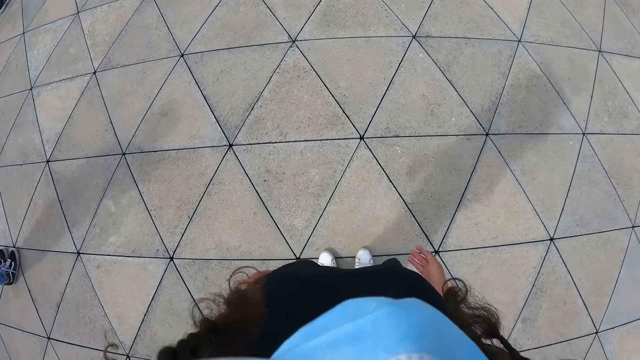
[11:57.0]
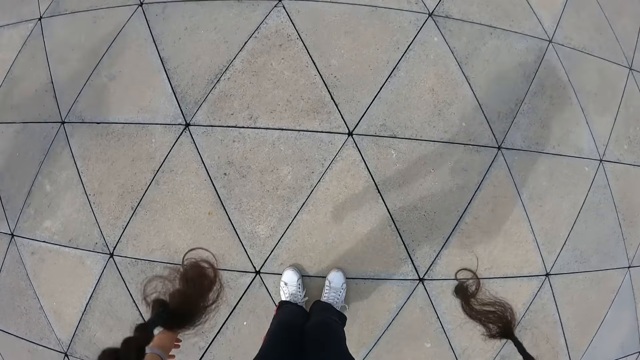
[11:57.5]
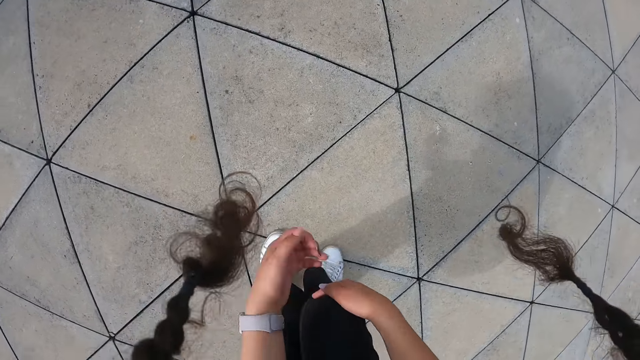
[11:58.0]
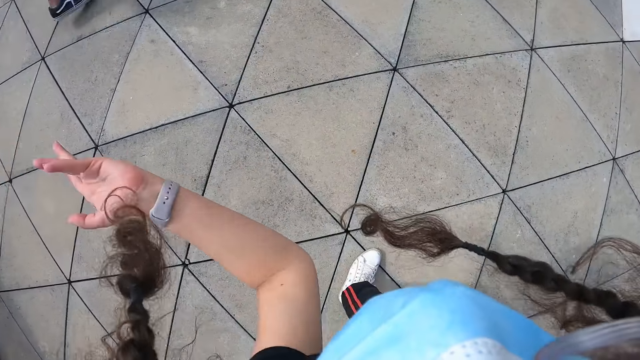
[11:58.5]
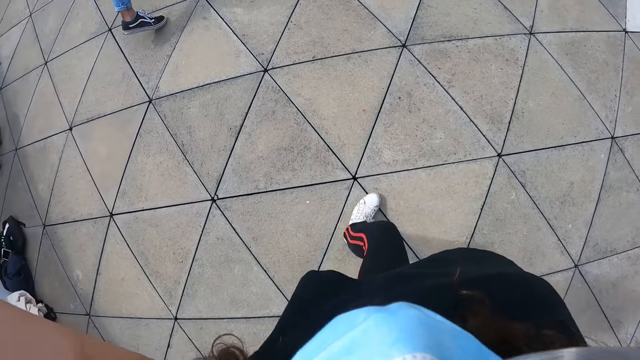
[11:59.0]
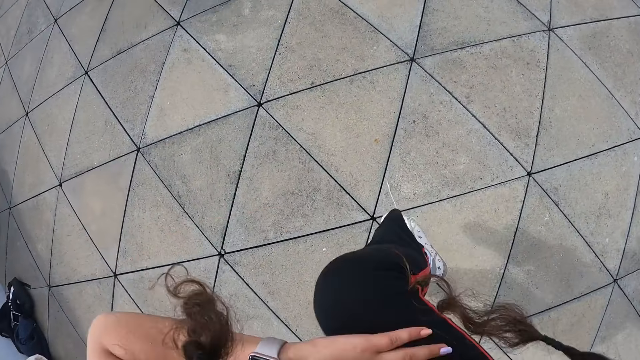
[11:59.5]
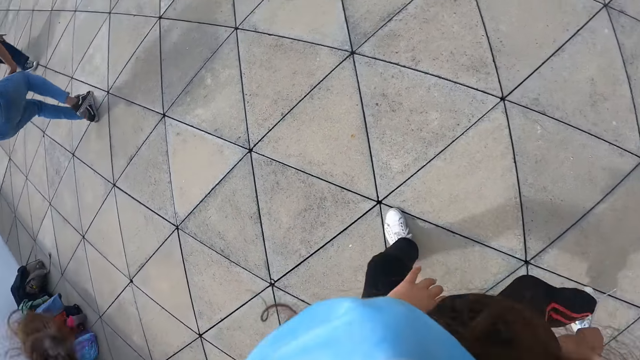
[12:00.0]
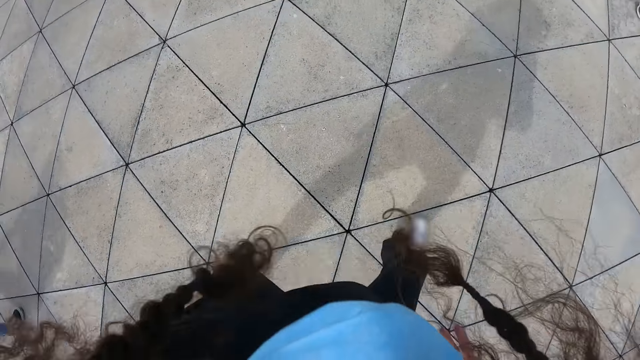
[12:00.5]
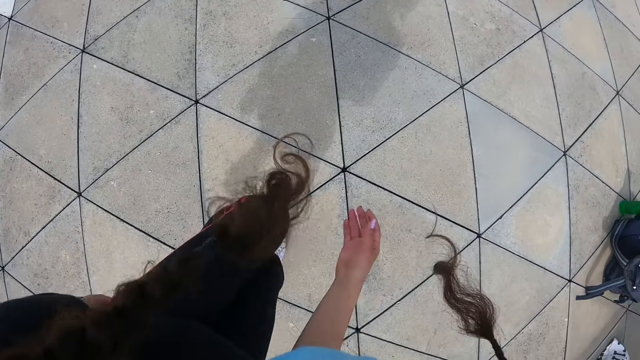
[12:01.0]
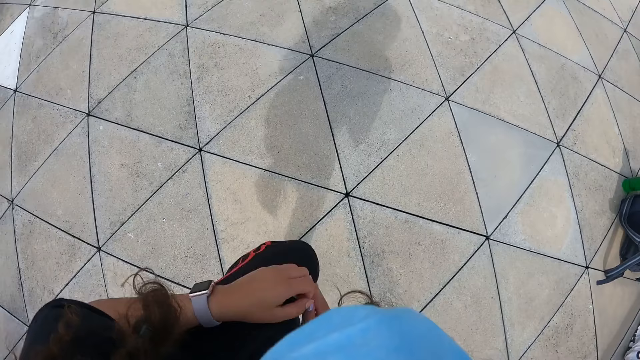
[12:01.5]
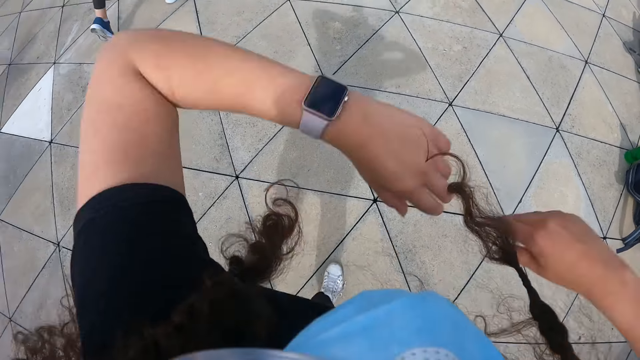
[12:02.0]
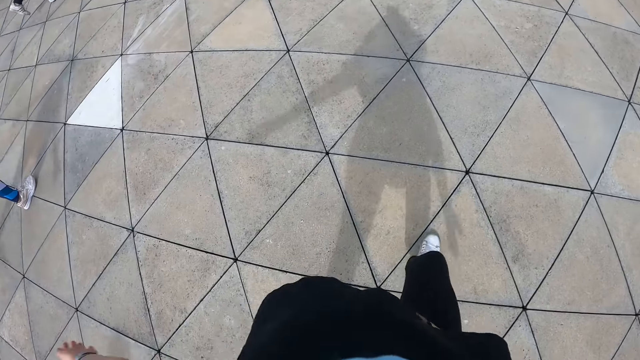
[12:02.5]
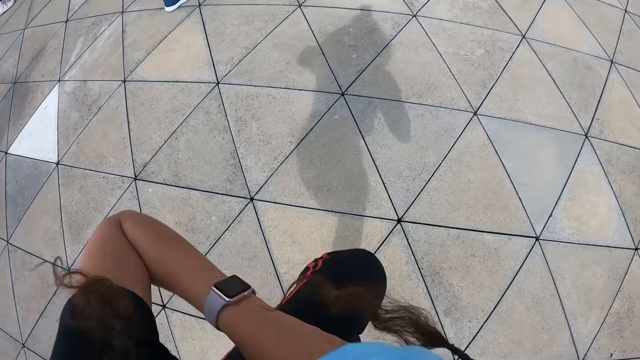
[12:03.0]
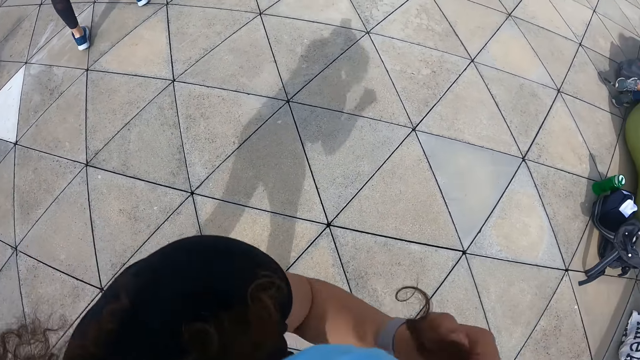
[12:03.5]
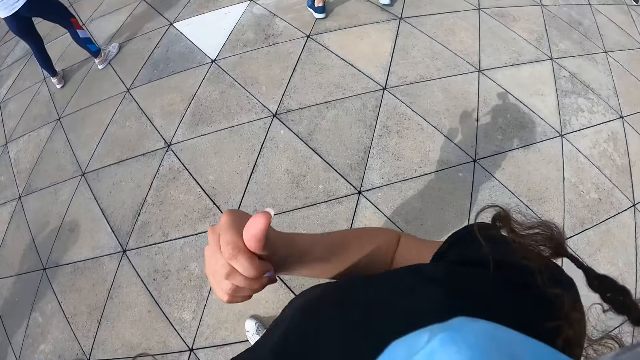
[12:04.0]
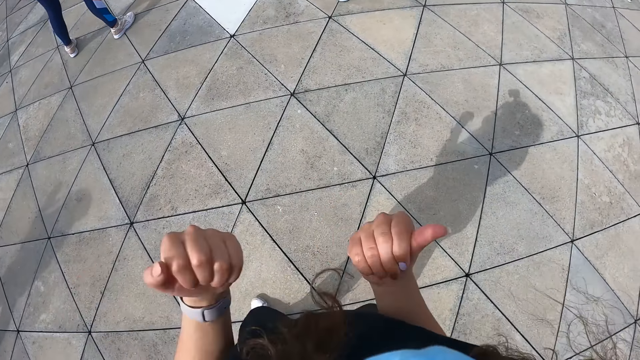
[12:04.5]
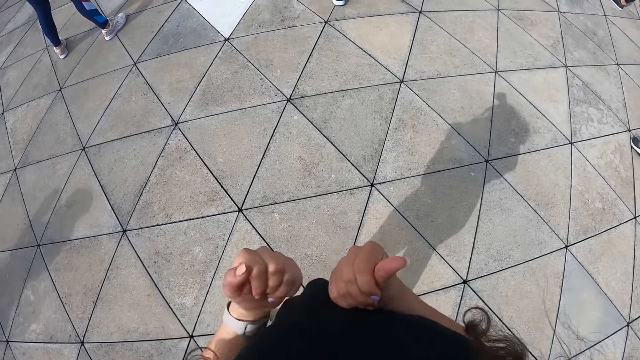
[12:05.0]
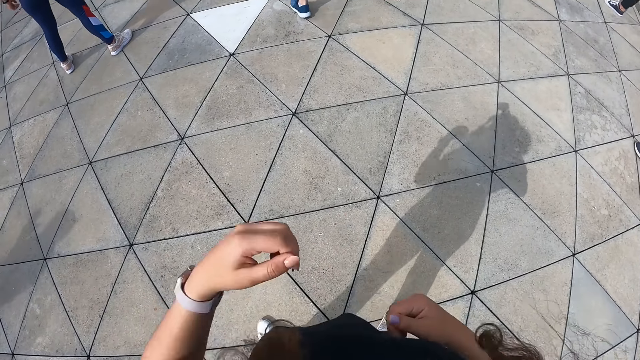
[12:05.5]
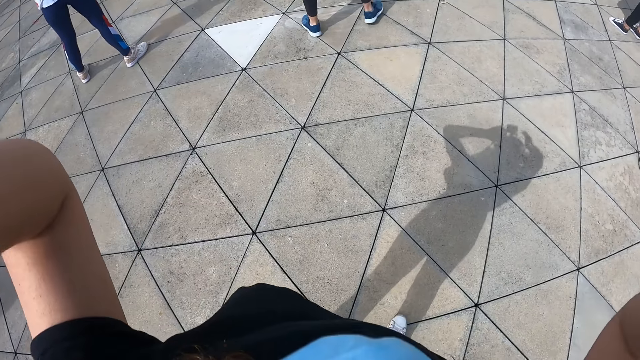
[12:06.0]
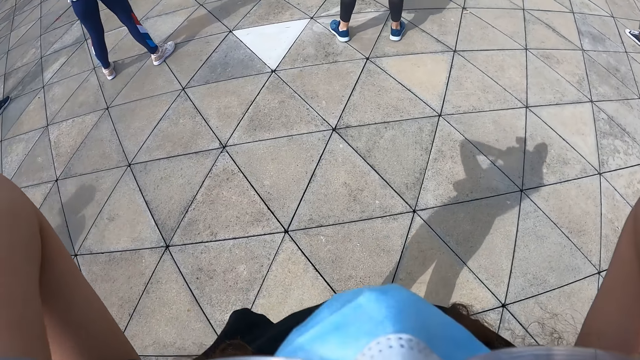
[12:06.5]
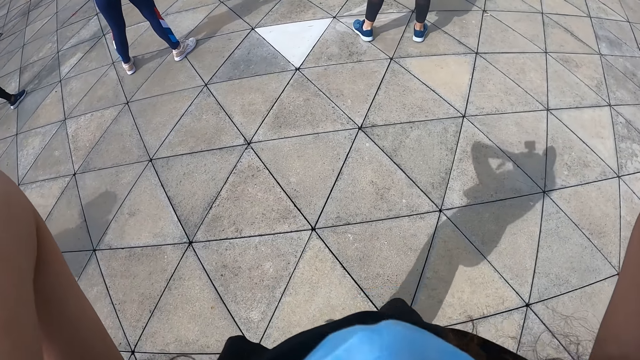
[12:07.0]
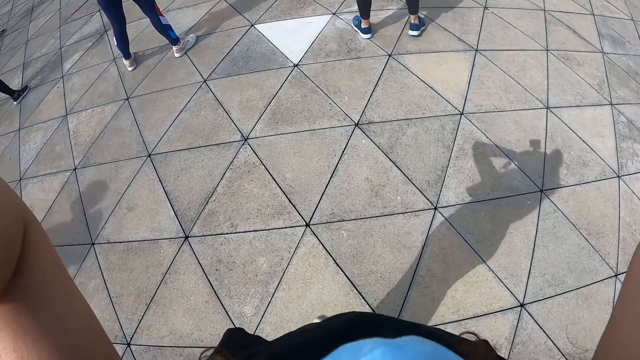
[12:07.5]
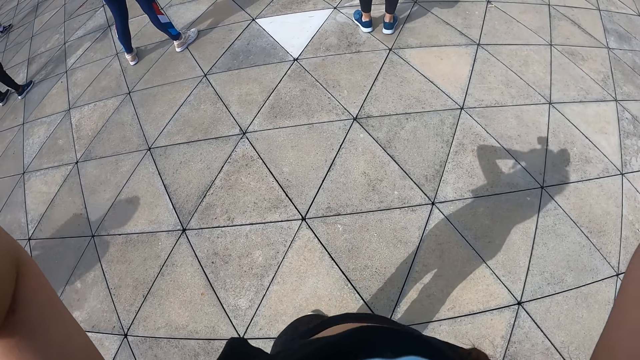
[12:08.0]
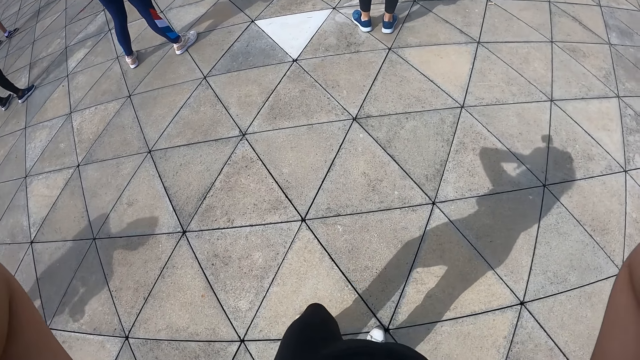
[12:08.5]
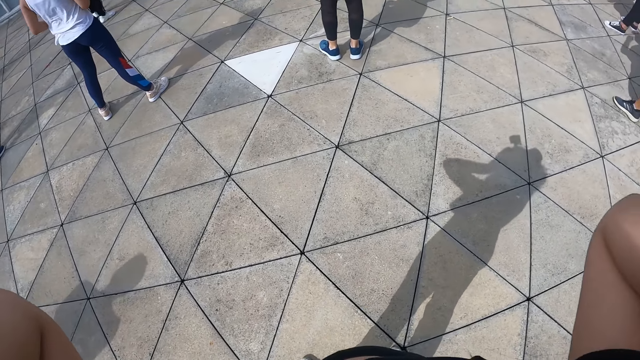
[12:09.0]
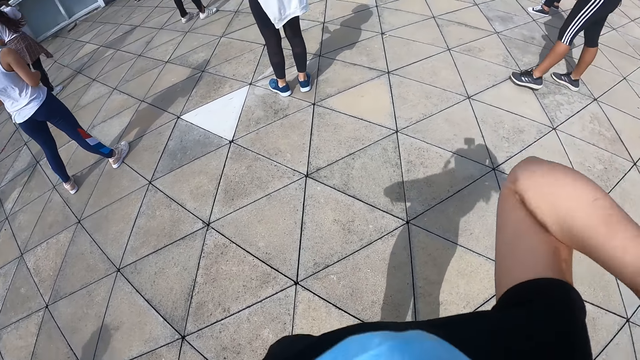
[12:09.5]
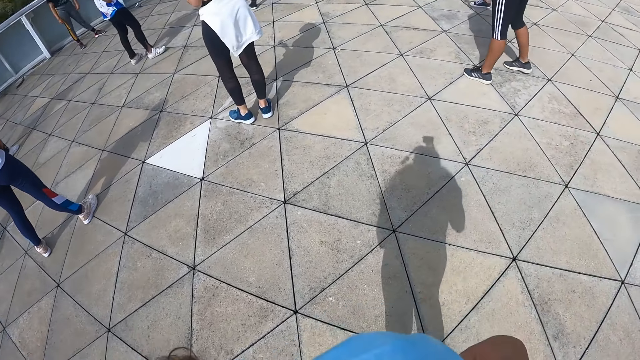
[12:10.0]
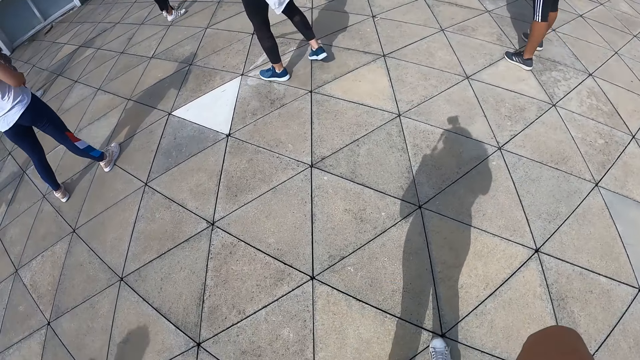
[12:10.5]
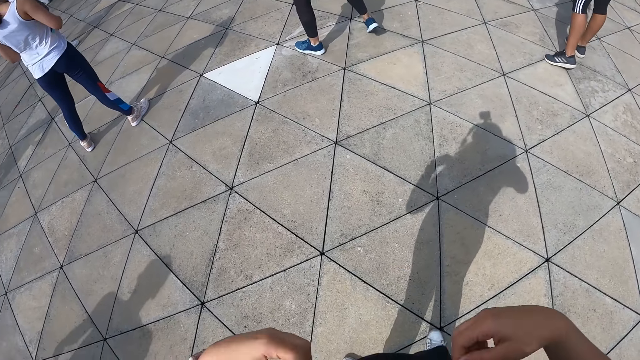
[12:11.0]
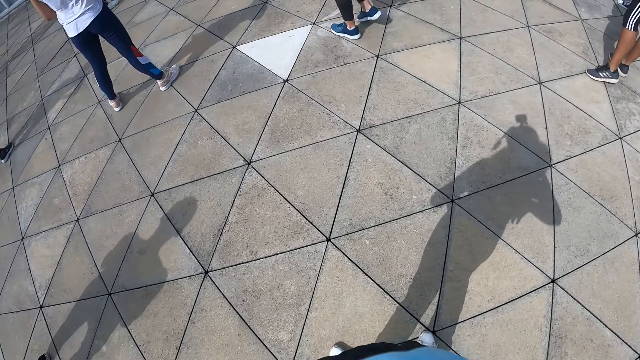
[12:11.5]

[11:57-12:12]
The camera wearer dances with the group of people. She raises both hands to her face. She looks around.

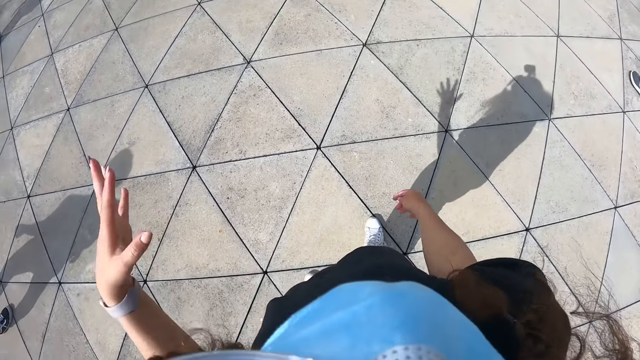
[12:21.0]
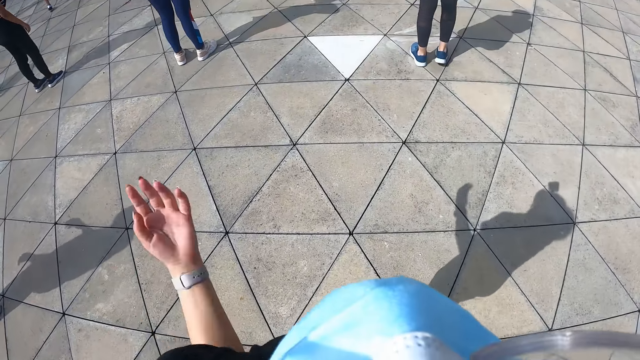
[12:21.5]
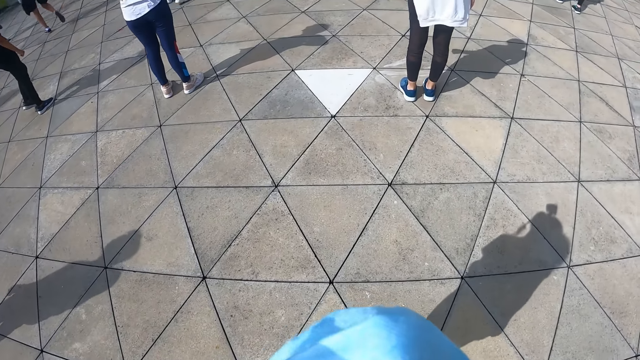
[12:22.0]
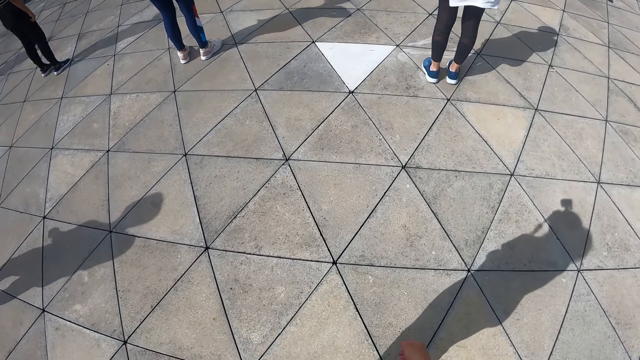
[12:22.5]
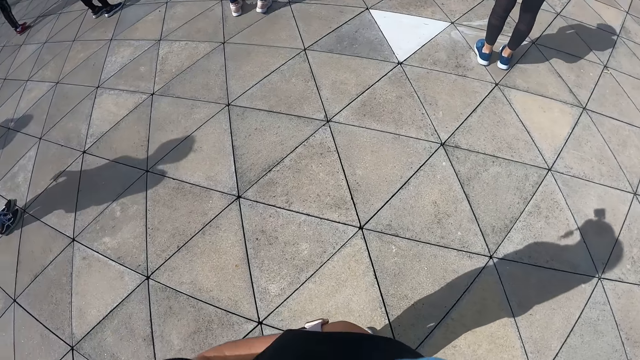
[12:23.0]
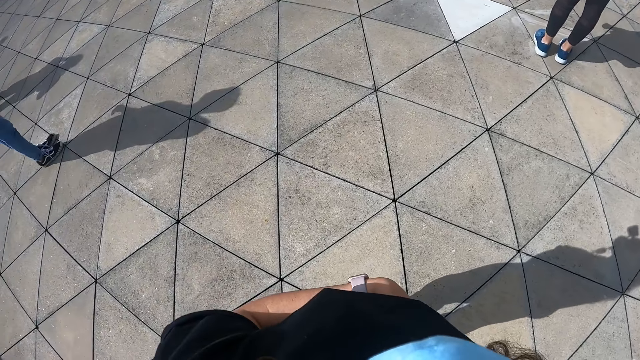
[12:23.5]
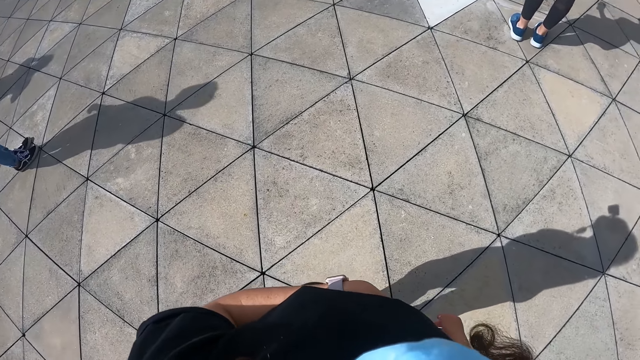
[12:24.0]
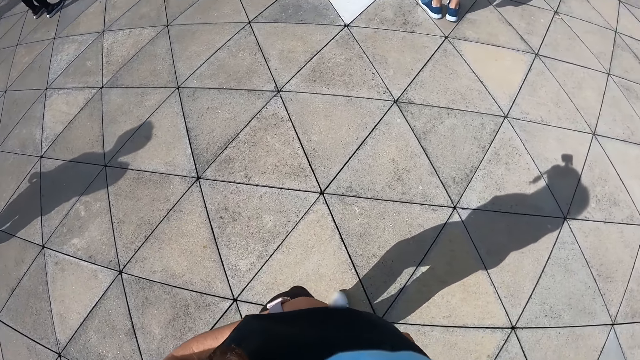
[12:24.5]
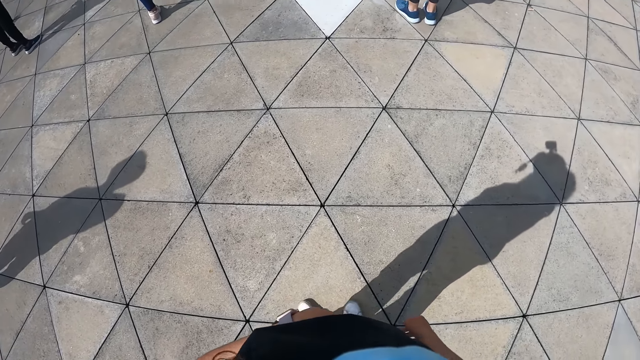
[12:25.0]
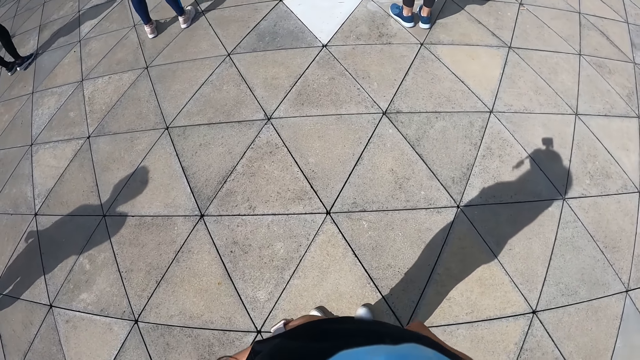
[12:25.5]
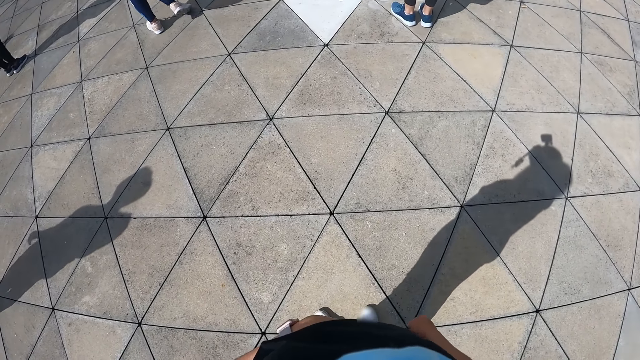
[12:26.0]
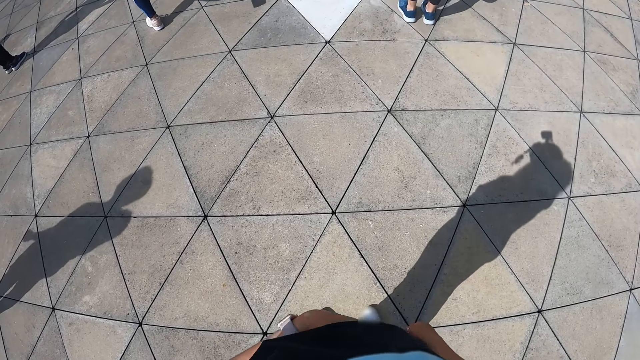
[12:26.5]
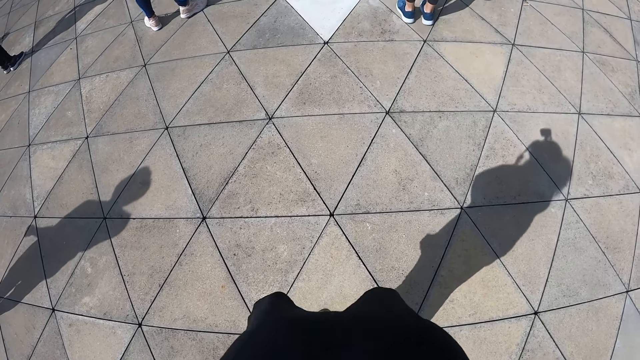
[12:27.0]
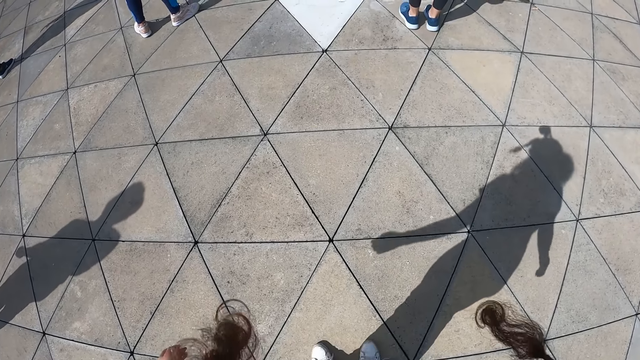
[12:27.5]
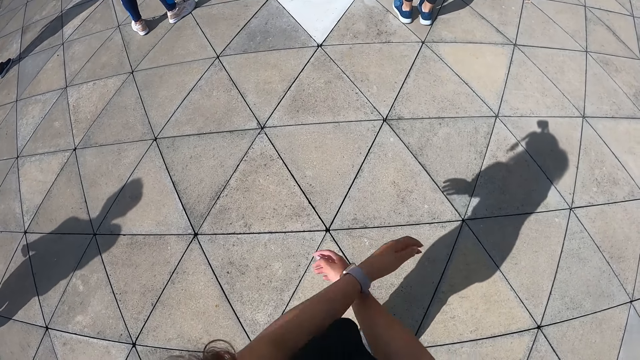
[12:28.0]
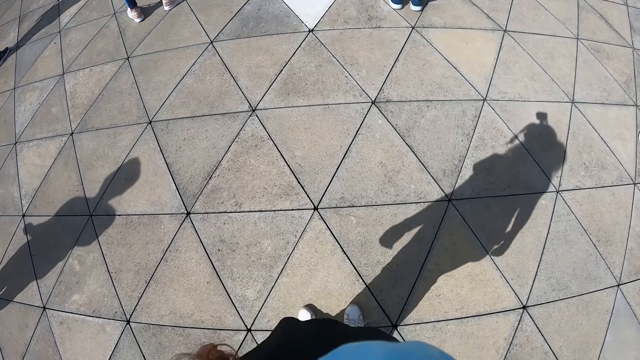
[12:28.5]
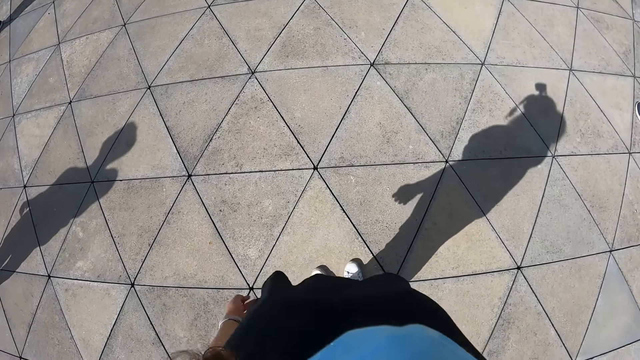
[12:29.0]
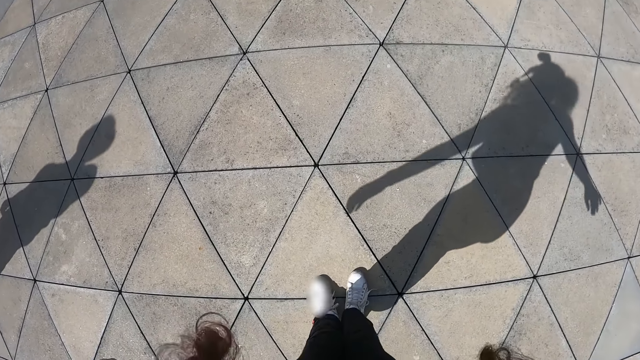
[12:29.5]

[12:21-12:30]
The camera wearer dances.
